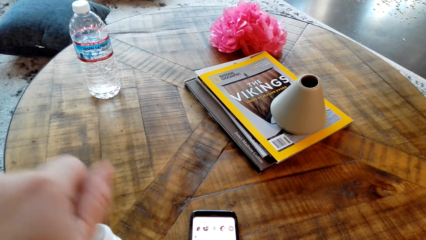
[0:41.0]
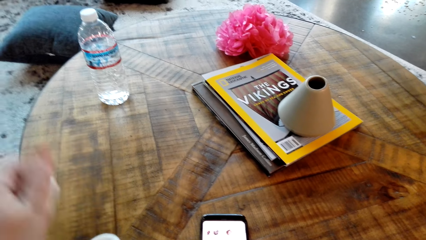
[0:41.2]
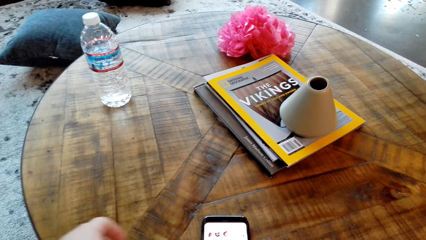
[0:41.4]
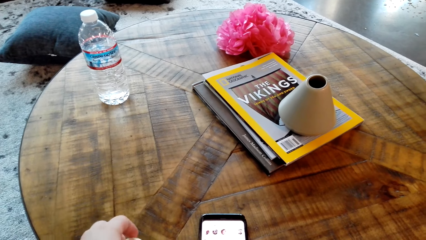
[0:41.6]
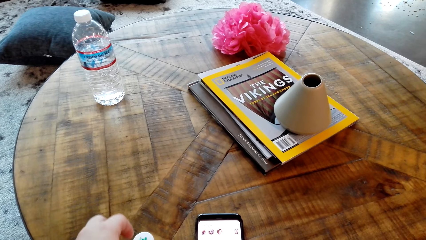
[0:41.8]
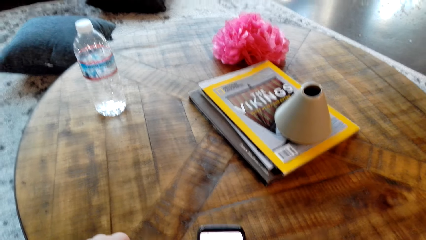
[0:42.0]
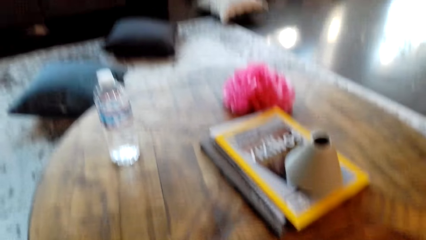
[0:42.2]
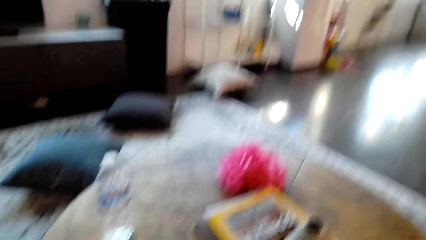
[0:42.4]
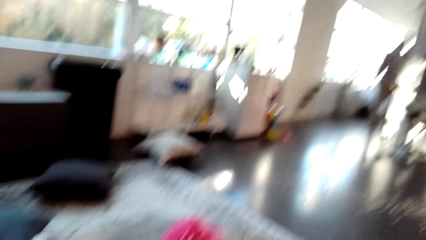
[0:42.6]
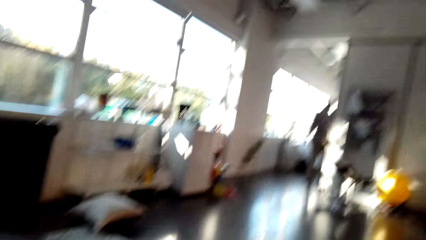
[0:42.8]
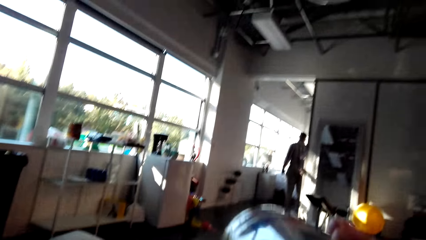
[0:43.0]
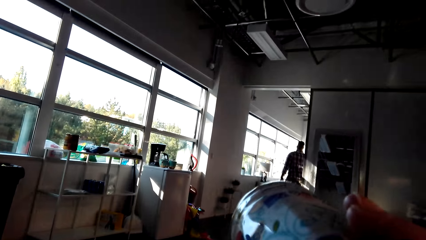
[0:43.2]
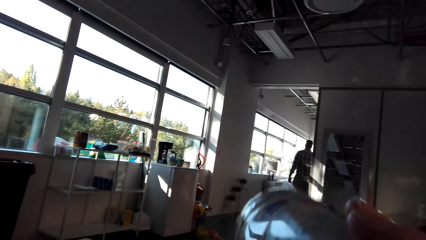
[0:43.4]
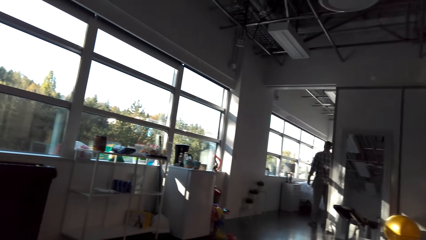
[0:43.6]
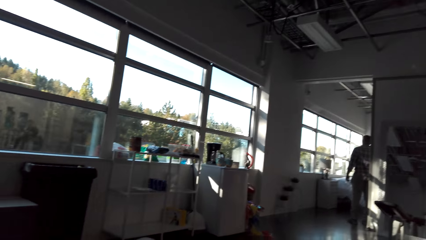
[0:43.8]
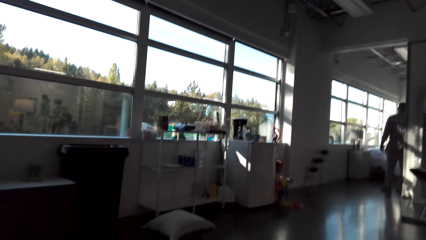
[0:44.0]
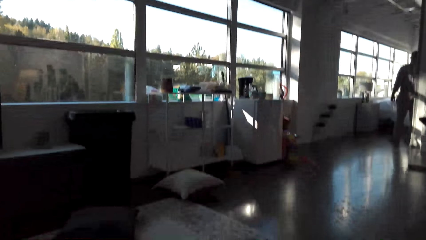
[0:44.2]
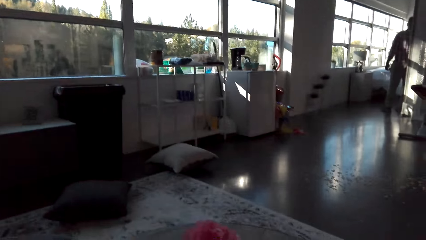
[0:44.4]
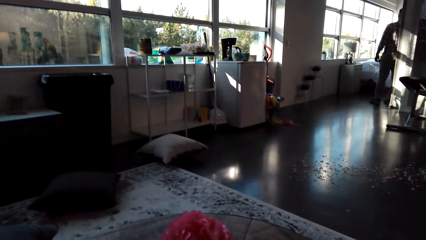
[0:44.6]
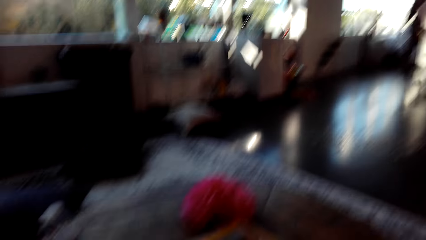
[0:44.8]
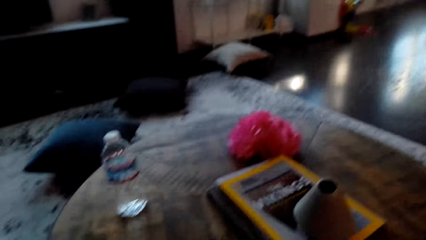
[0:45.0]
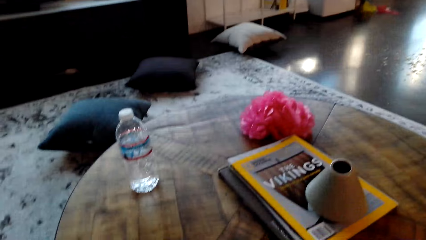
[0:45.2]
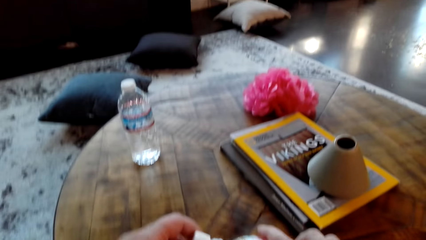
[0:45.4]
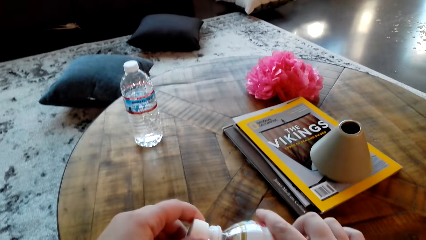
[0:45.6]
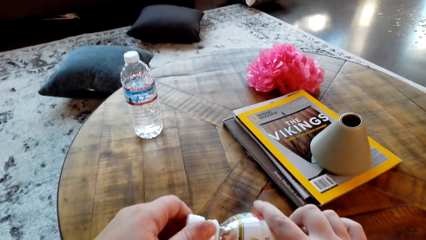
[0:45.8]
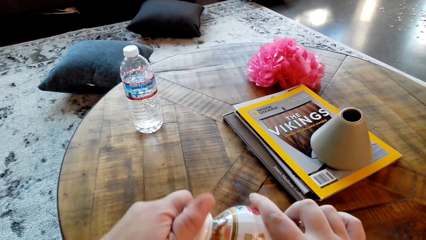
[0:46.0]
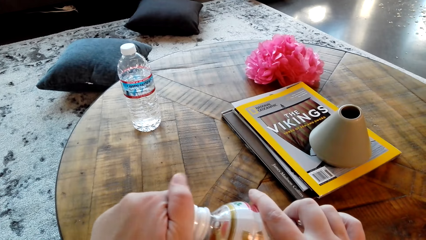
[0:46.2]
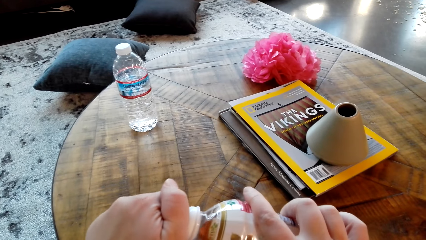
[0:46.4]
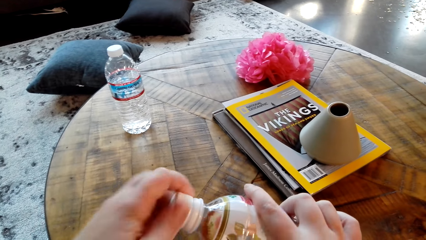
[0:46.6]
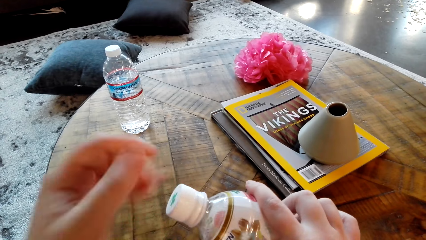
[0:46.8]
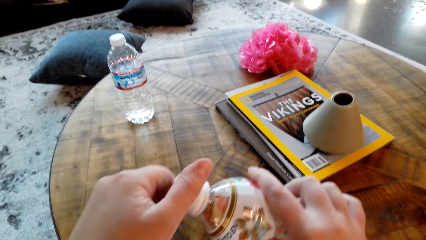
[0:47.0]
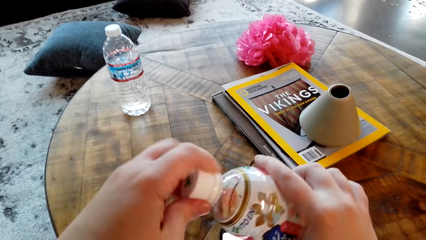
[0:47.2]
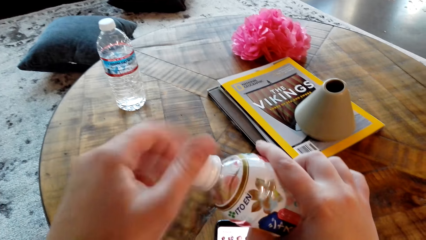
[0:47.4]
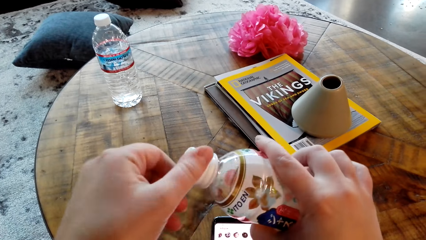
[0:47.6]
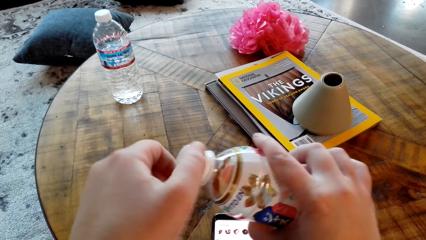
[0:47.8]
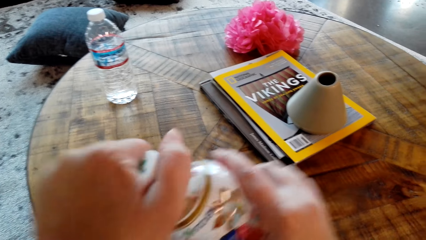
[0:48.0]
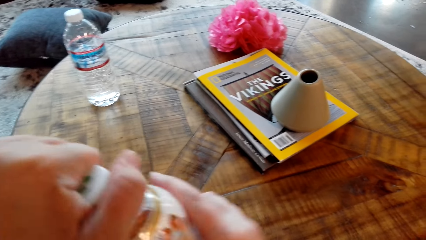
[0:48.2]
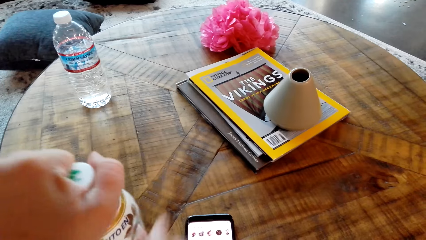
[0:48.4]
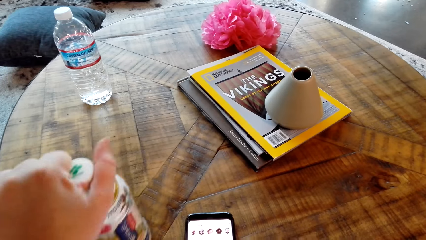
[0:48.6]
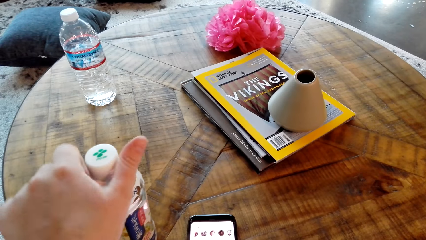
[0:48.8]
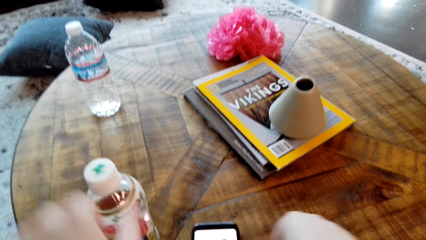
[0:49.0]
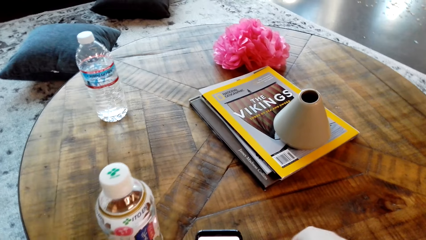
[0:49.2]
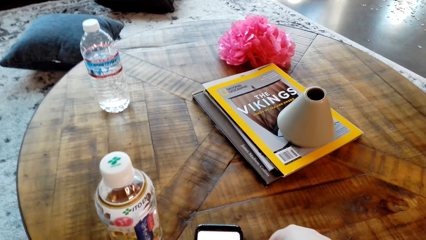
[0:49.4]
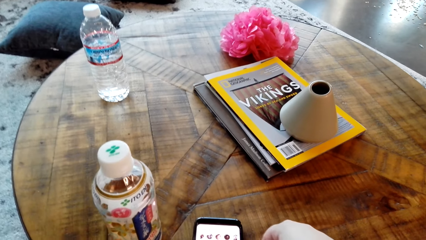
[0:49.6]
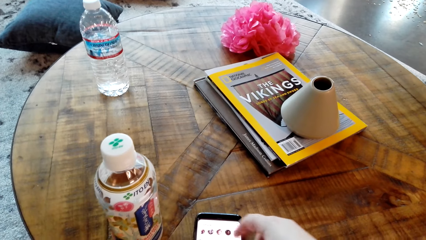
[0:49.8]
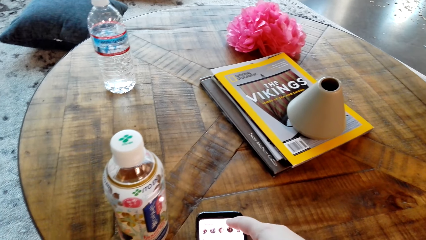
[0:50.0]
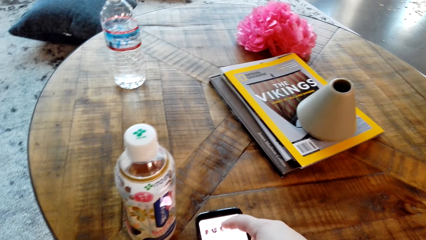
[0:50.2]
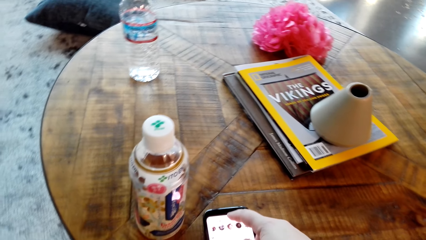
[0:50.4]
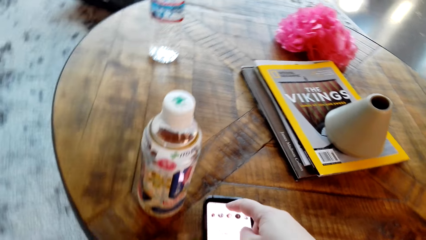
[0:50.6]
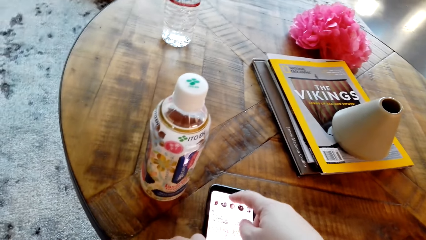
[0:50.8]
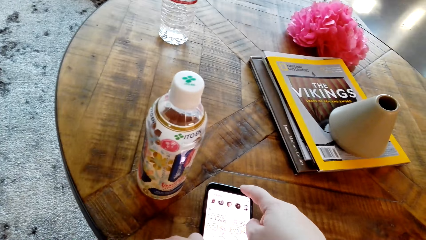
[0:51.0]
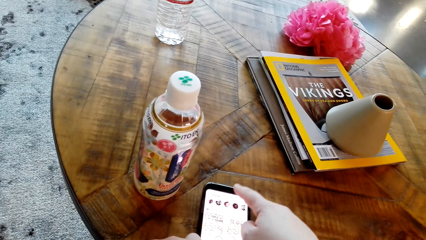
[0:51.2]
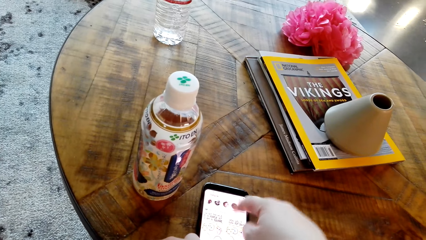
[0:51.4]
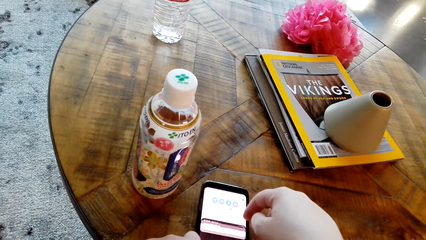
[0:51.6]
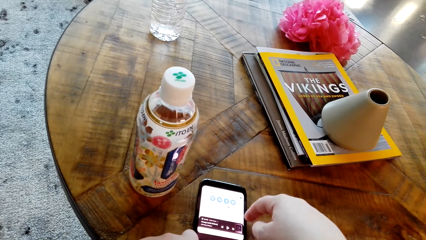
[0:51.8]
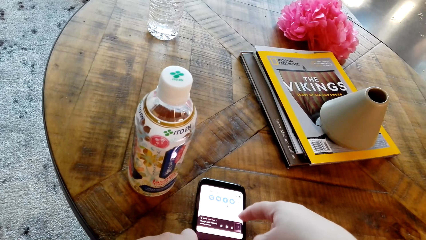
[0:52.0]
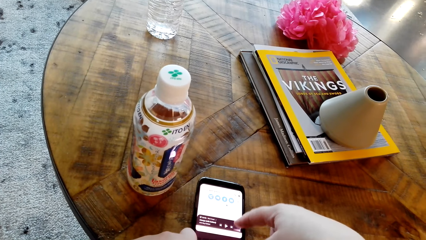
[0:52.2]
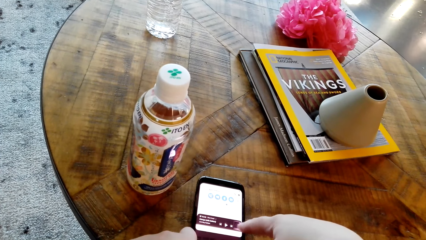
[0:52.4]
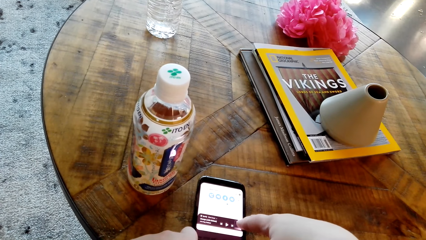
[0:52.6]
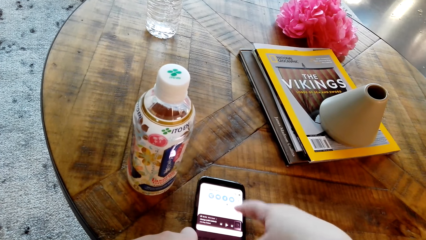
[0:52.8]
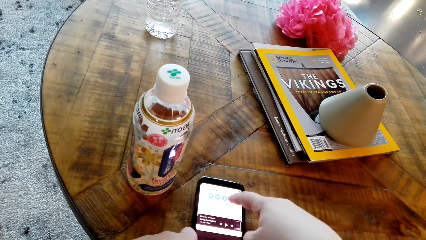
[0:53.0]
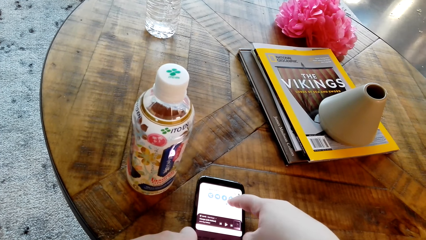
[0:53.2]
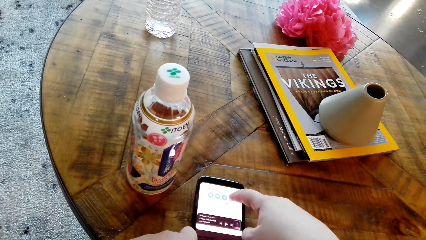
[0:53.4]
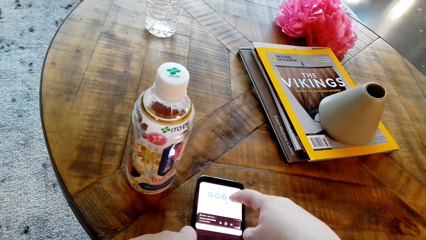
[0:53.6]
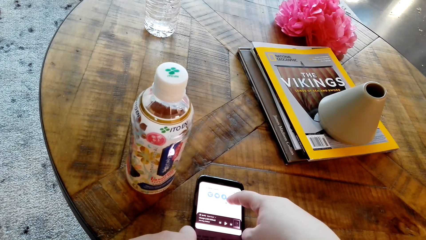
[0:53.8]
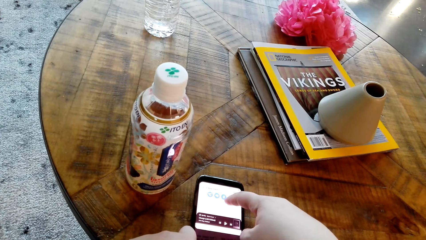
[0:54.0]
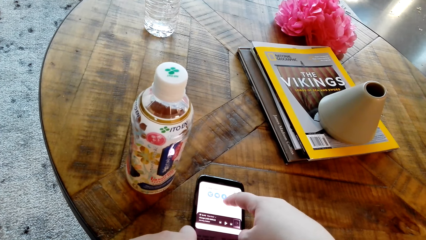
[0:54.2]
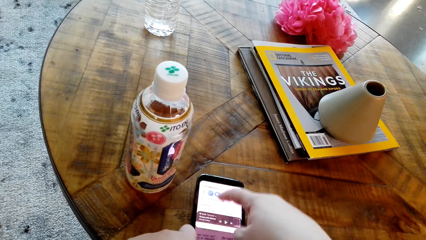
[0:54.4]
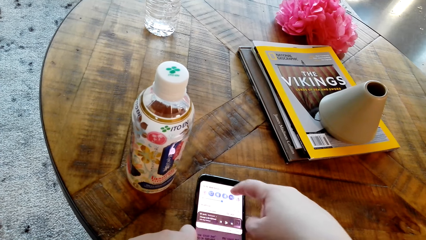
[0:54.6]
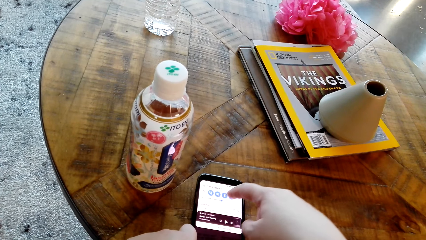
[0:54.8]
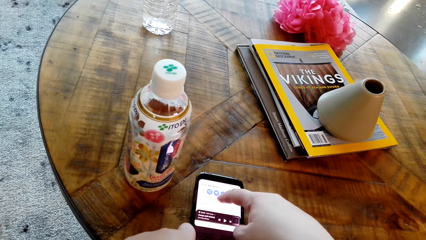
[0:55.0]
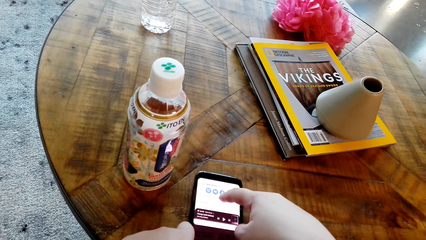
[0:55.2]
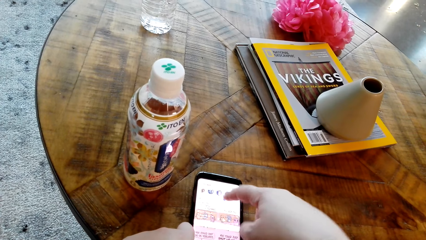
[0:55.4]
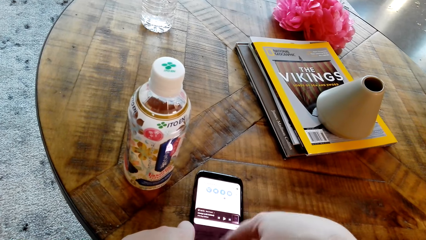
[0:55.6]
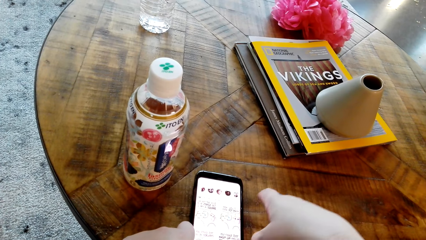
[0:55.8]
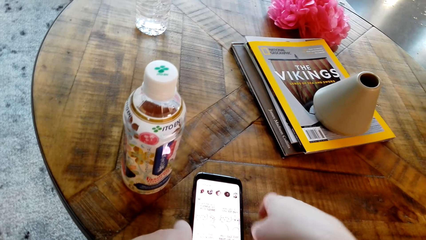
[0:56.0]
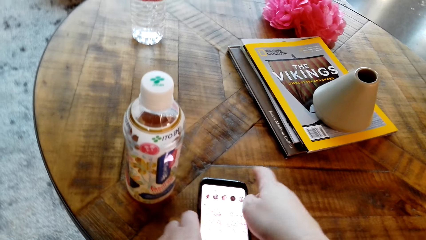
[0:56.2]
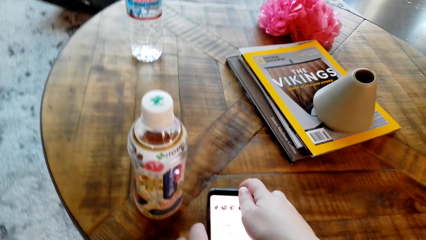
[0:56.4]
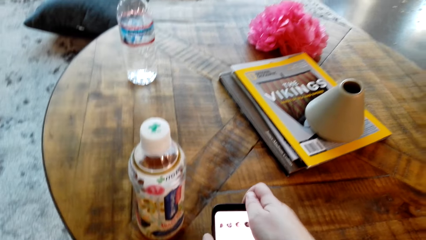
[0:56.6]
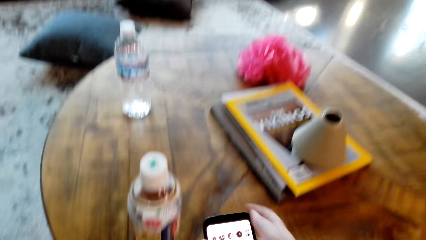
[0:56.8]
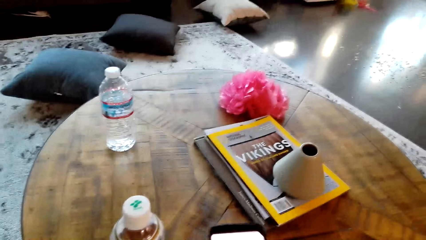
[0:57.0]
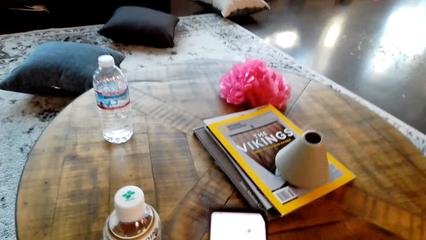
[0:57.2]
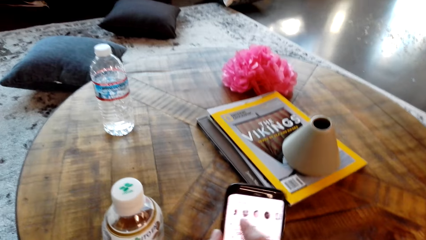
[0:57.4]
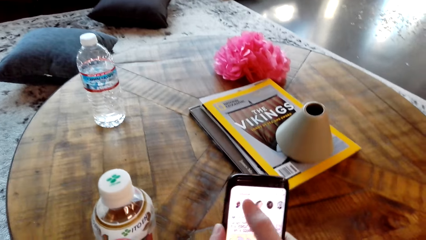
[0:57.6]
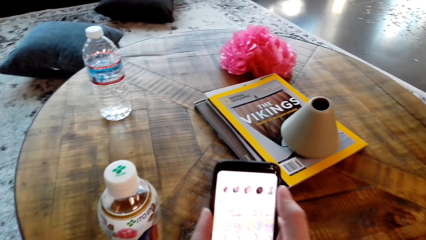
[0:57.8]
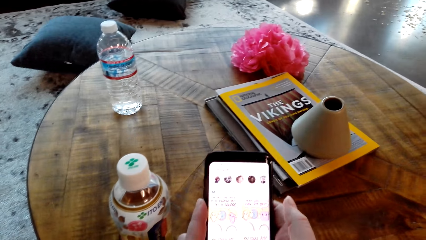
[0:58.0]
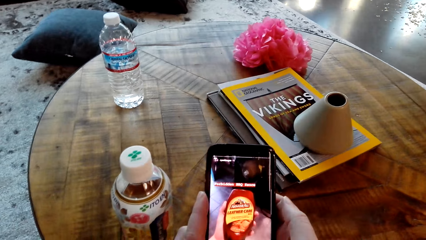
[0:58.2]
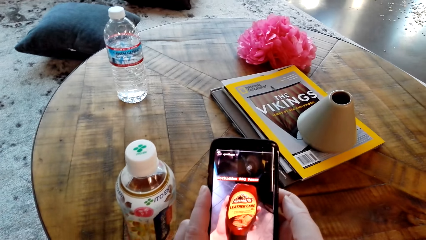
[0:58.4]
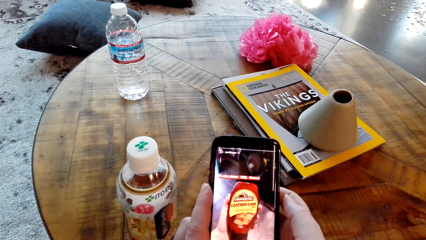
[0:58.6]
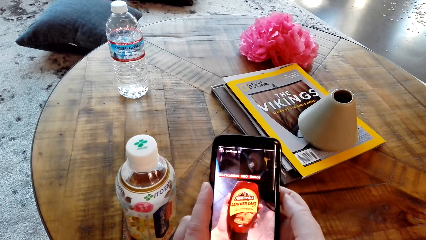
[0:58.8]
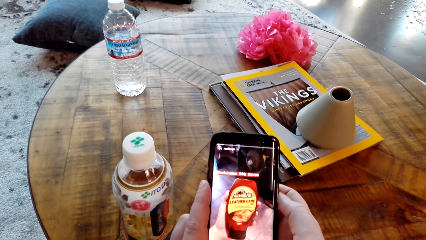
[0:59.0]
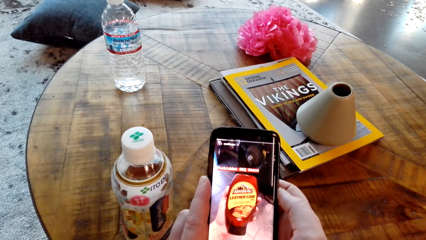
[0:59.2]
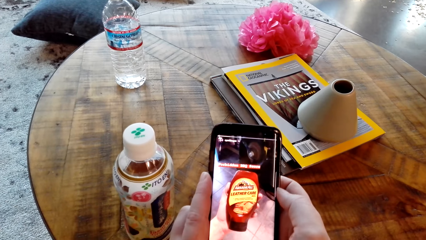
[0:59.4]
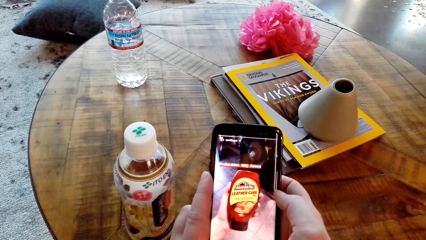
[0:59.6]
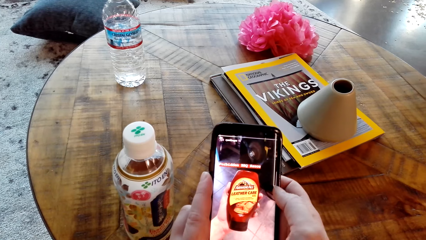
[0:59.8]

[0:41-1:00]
The camera wearer drinks the water. They close the bottle and touch the phone.
